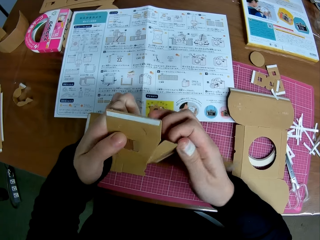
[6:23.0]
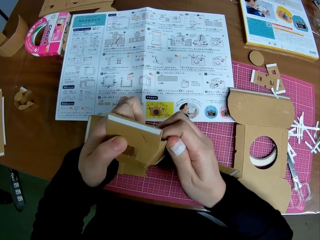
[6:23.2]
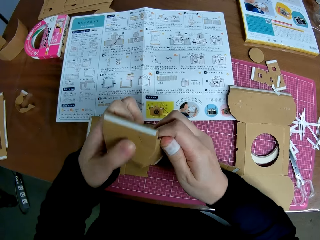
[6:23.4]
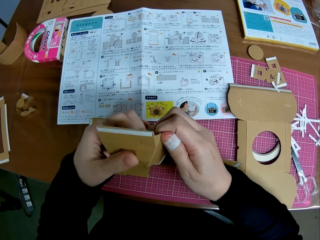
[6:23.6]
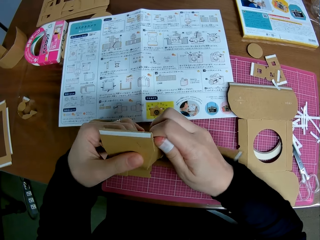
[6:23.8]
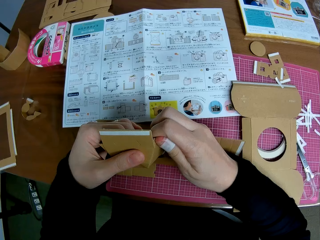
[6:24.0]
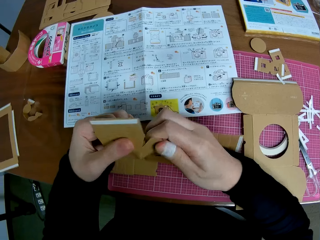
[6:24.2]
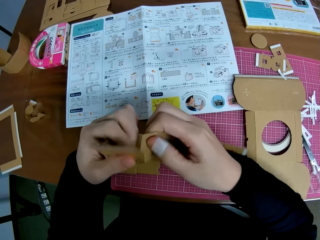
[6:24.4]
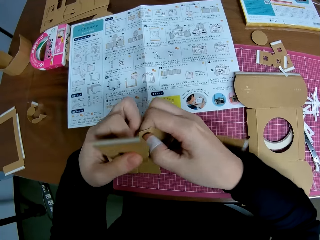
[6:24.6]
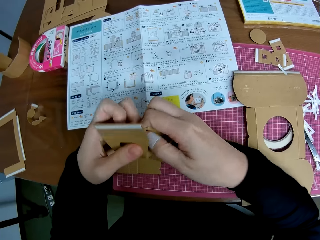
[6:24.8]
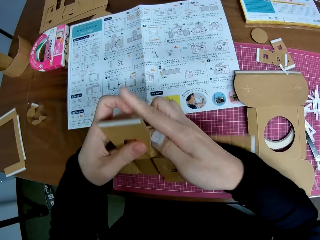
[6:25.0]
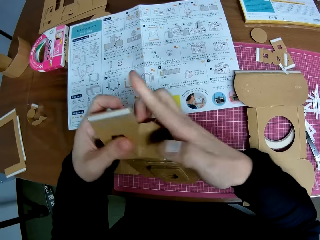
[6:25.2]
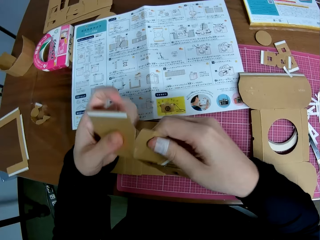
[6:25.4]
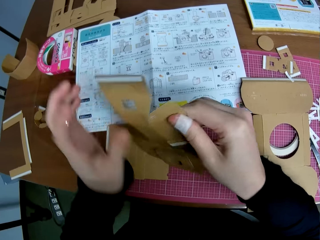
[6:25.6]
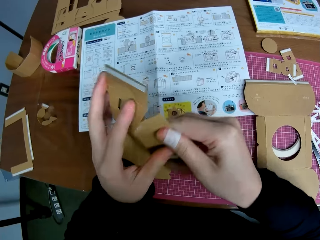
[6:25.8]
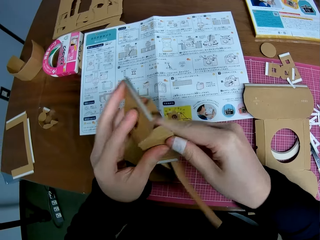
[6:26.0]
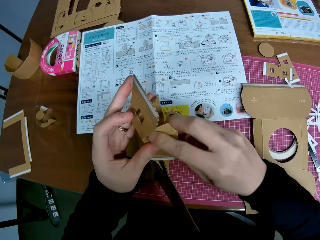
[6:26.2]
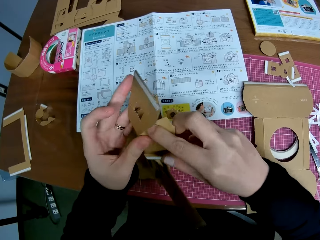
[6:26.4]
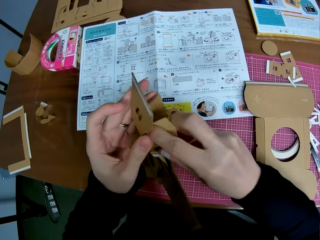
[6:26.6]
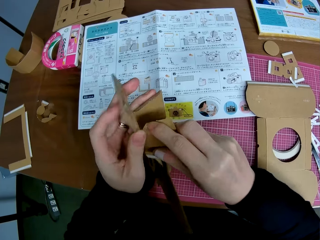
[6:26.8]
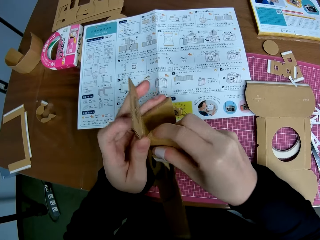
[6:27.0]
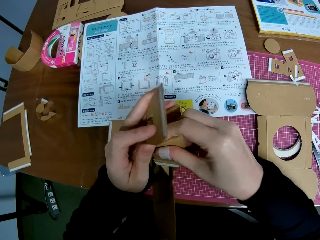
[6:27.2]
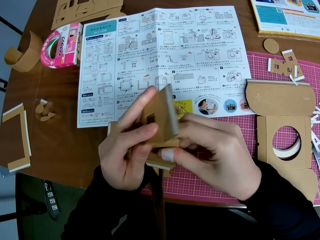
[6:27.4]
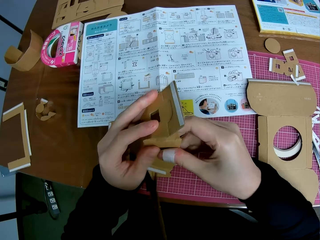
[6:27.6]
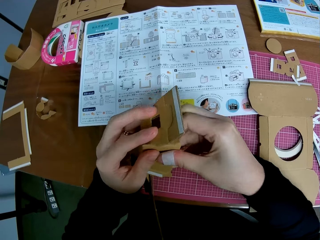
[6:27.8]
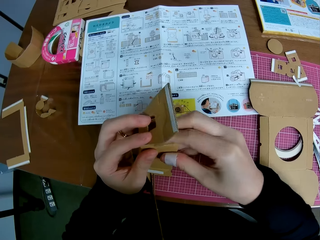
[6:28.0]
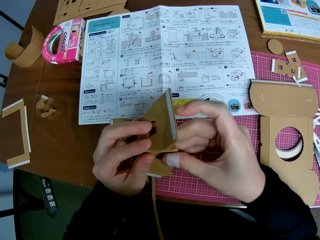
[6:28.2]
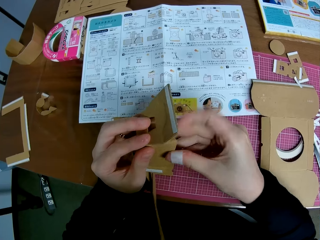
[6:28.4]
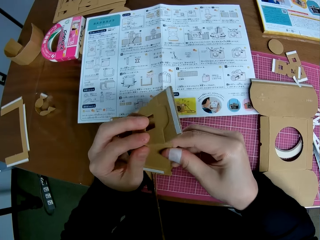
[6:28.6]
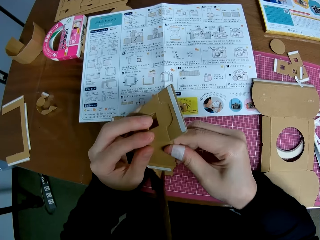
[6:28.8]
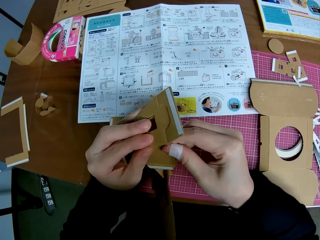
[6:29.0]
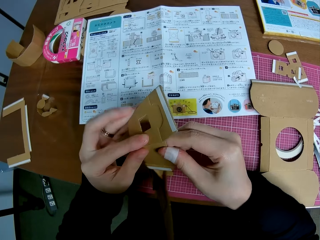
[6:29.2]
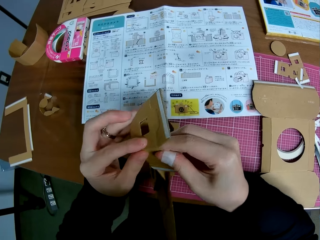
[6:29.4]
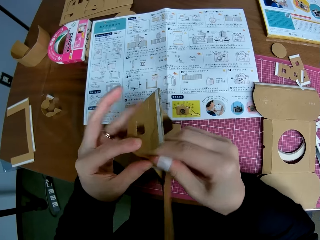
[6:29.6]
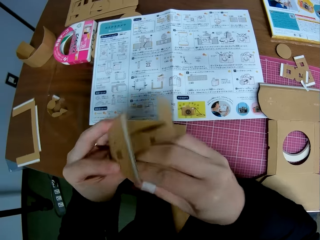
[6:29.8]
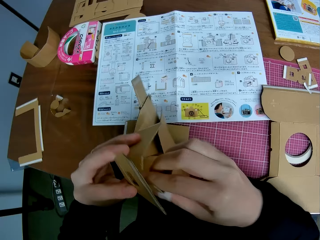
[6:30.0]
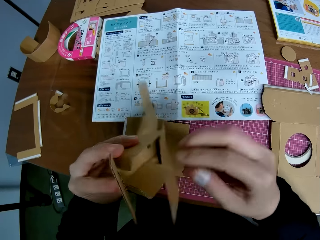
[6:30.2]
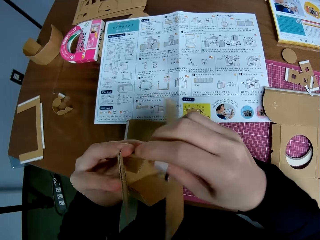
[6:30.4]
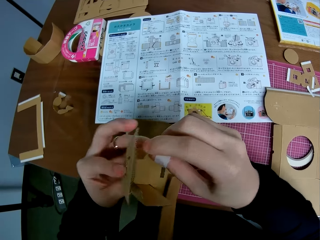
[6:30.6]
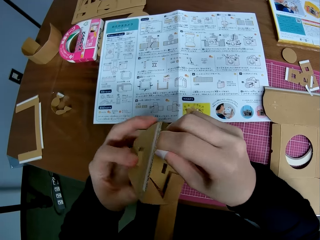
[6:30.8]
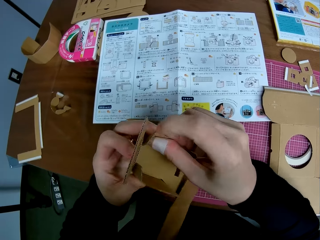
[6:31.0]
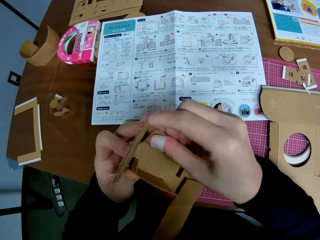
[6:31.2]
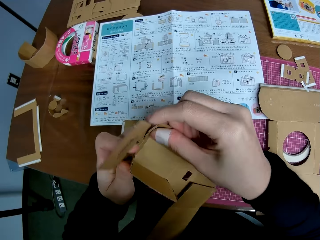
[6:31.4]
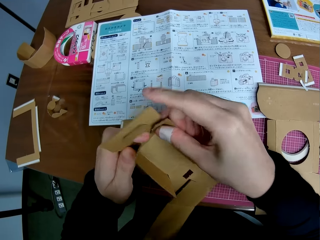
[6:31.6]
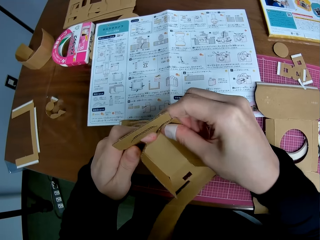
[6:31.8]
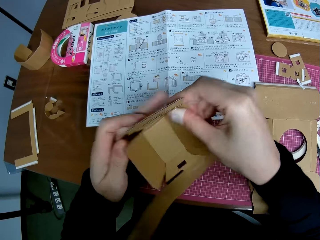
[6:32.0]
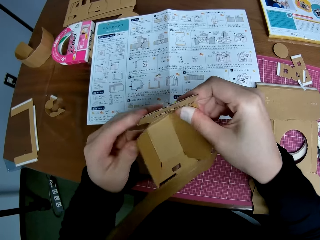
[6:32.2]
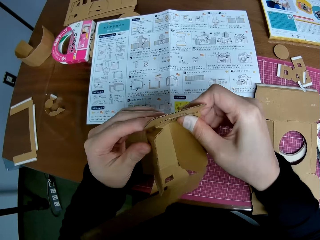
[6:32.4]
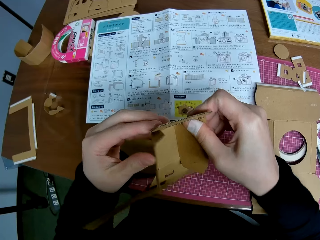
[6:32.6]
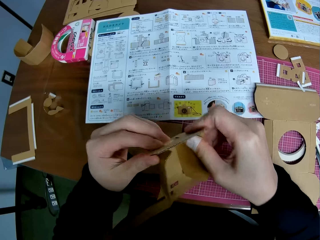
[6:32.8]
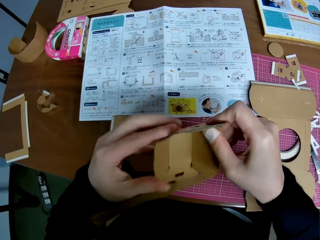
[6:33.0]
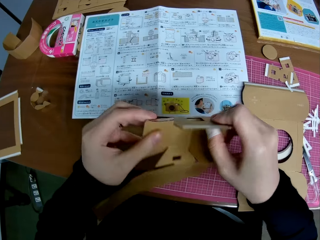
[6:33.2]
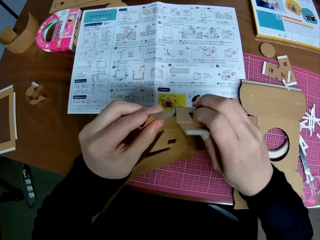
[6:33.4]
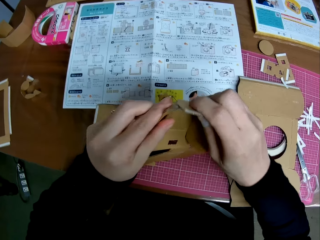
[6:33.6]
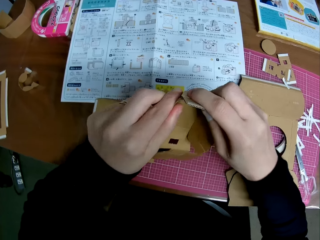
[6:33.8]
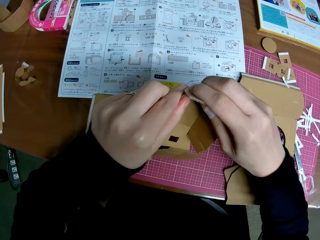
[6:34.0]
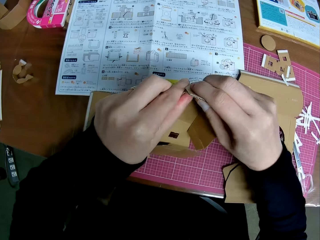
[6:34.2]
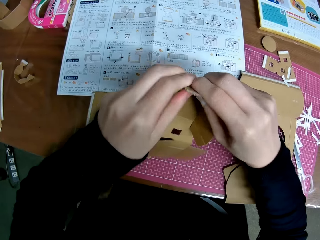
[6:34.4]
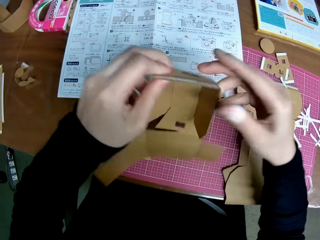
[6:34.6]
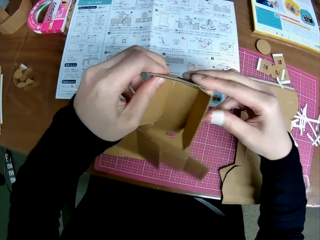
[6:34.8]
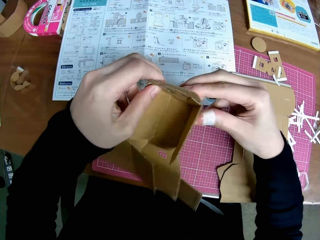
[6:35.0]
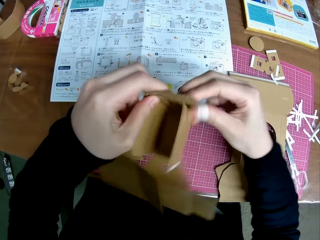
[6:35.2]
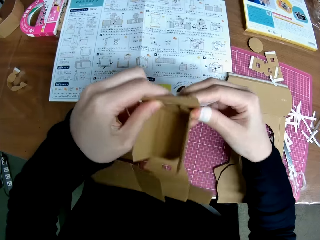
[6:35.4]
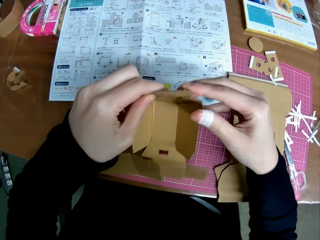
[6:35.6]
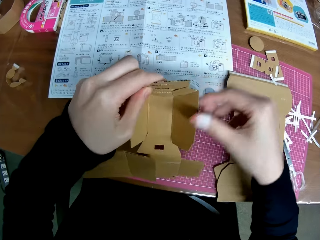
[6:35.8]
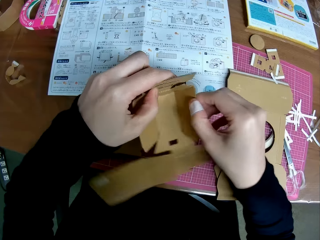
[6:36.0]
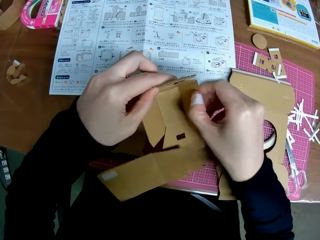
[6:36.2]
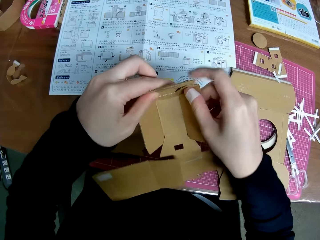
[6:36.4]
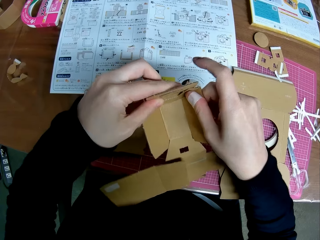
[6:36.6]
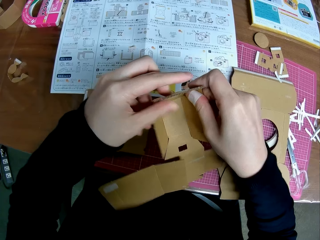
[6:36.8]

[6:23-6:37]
The camera wearer moves a camera. They fold a crafting paper and fix crafting papers.

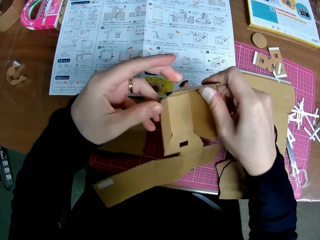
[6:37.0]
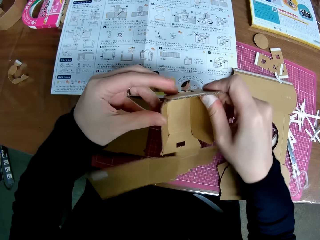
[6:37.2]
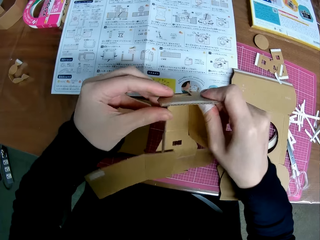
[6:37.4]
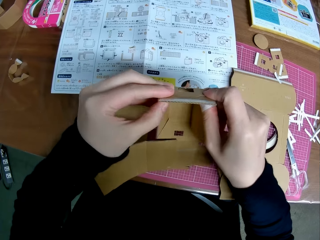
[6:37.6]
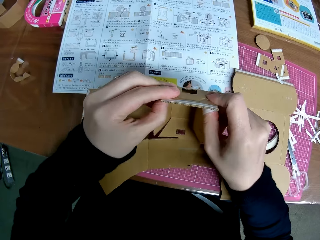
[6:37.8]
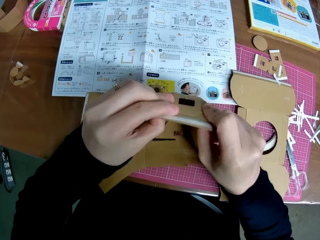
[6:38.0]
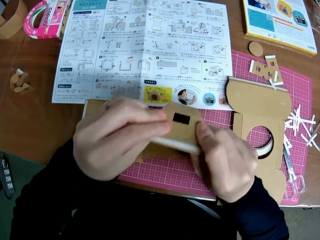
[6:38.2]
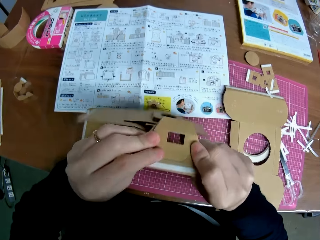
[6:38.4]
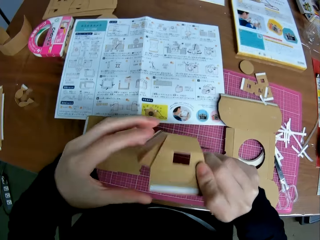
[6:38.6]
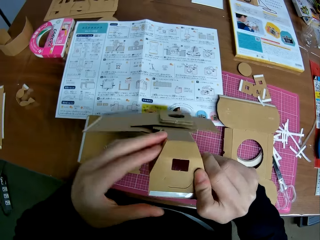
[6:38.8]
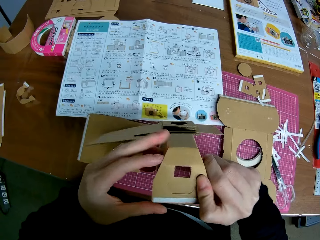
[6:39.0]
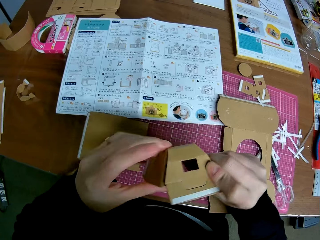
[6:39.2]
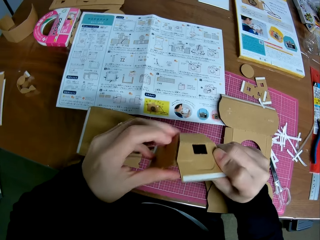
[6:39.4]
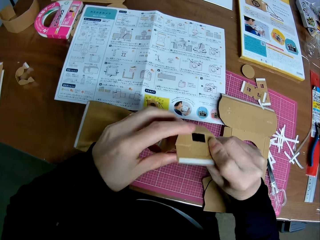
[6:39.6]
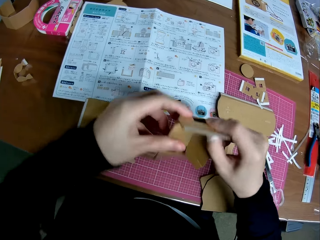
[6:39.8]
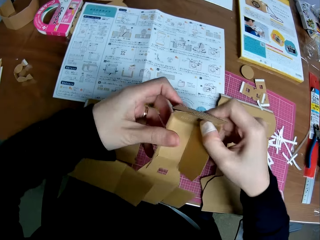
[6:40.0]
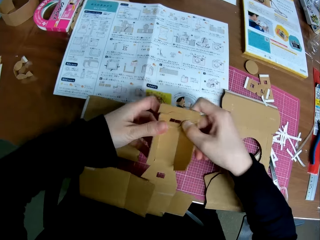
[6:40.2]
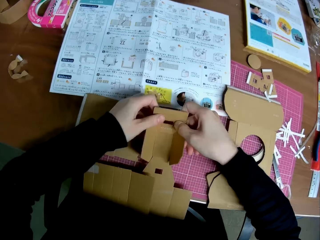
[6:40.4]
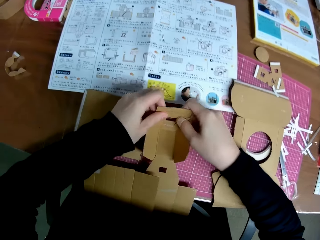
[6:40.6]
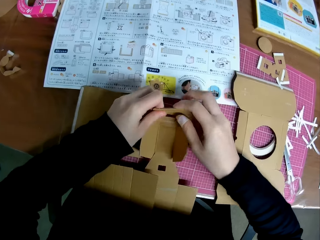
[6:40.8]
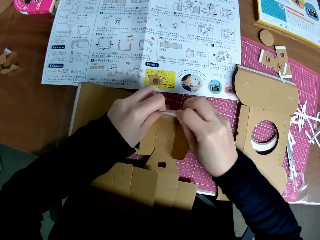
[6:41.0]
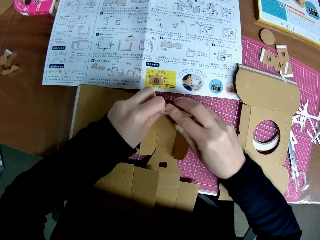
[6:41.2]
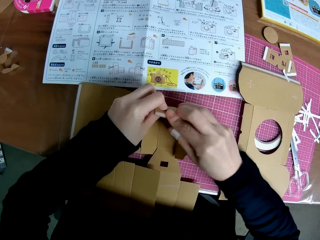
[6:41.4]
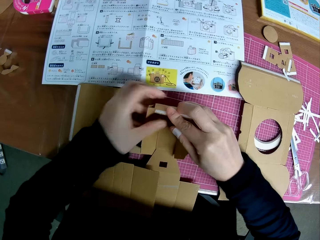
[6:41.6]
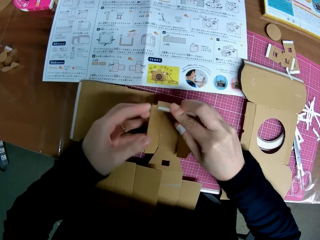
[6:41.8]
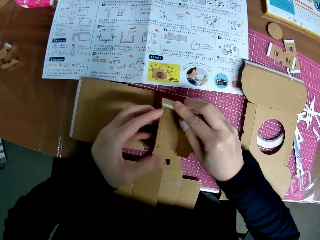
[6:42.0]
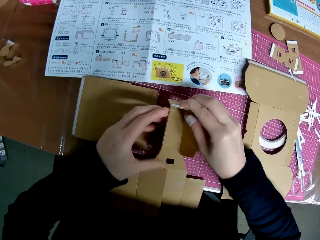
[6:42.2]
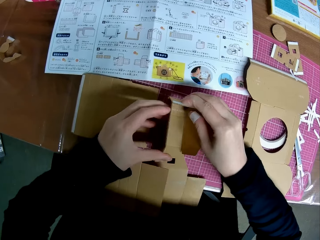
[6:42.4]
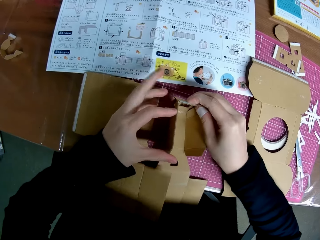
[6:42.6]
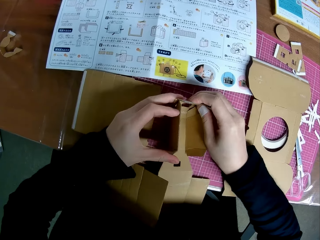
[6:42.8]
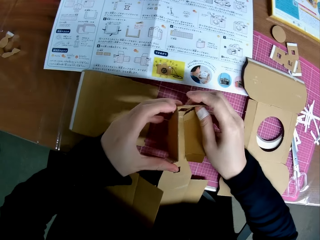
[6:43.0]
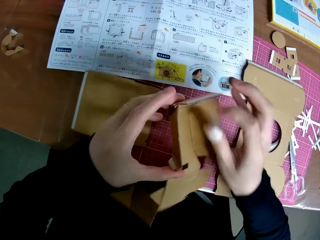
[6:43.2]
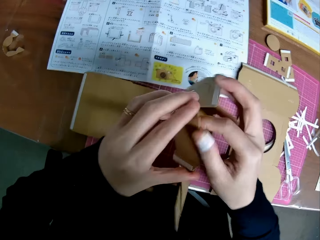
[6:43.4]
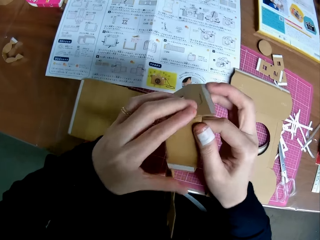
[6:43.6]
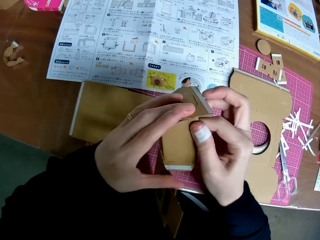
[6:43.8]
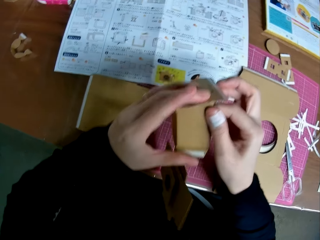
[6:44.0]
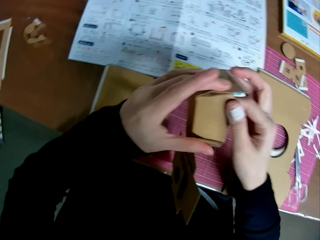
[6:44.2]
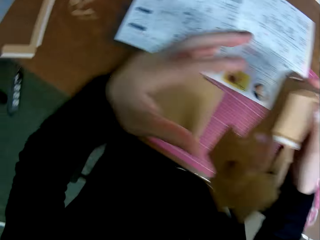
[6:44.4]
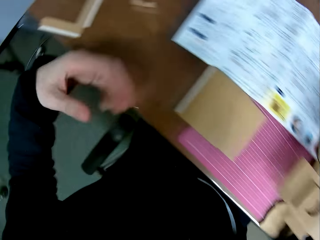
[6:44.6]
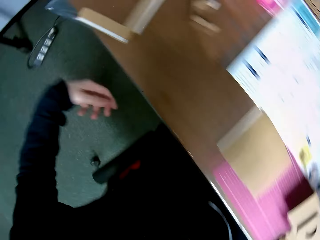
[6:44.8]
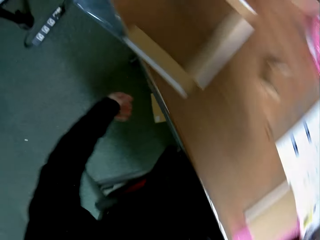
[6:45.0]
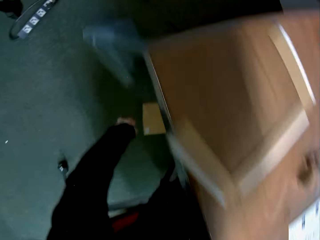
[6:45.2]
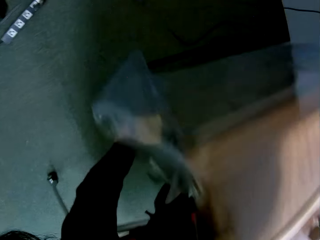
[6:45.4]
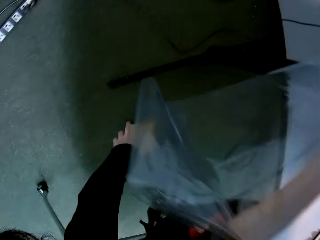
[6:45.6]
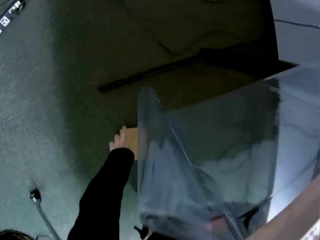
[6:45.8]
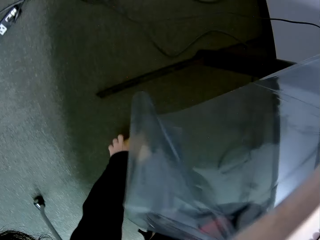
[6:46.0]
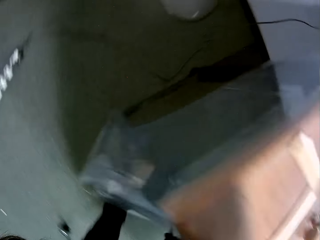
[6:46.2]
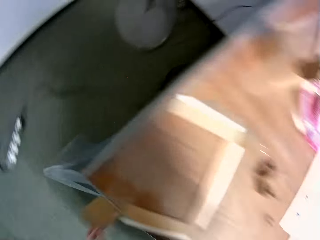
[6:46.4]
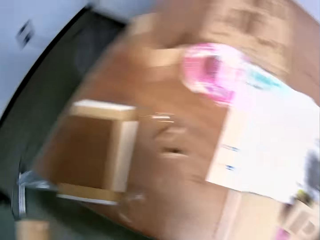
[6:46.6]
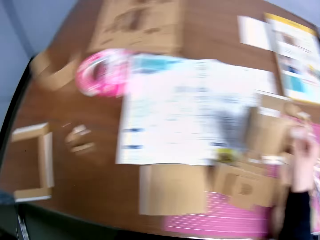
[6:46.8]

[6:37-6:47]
The camera wearer places the piece of paper mechanical model on the table with his hands. He folds crafting papers. He lifts the piece of paper mechanical model from the table with his hands. He picks up a piece of paper mechanical model from the floor with his left hand. He moves his right hand.
